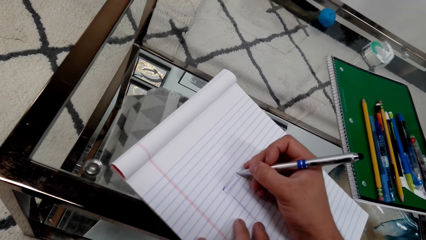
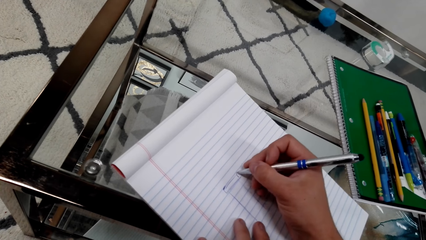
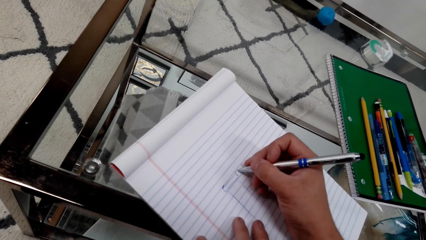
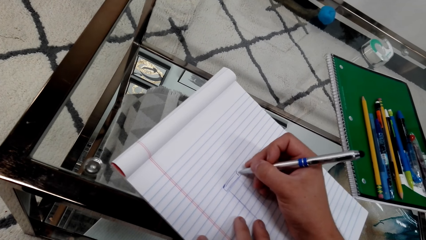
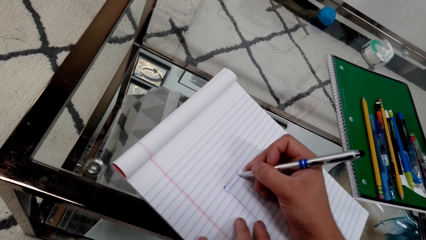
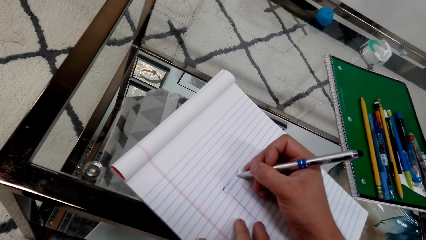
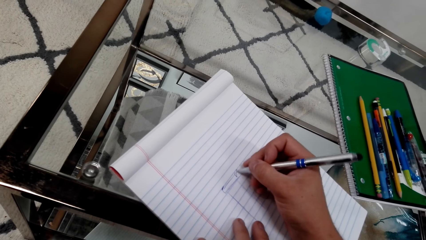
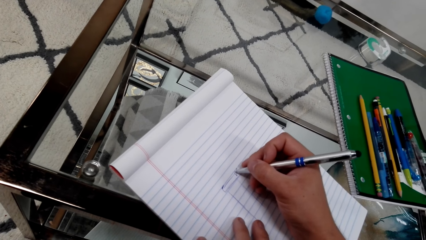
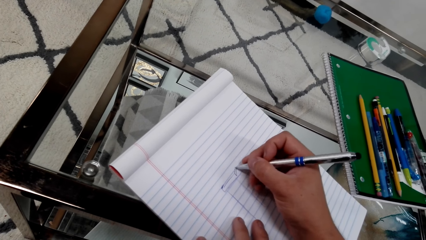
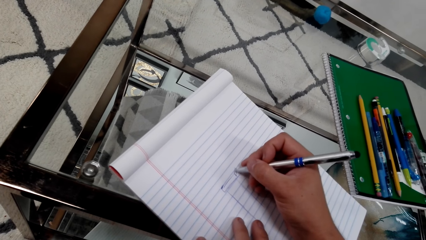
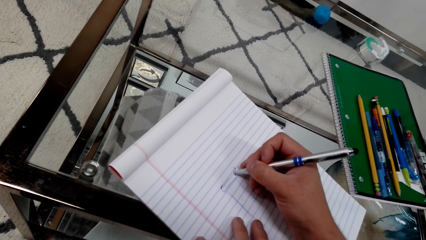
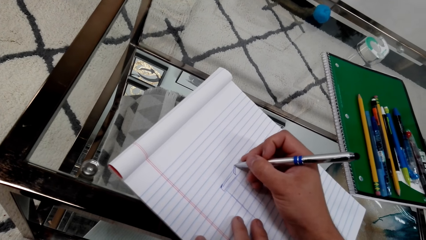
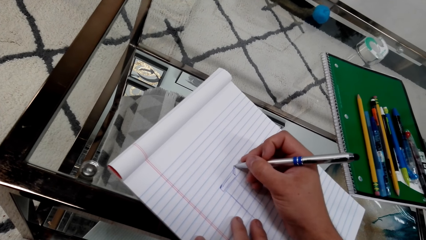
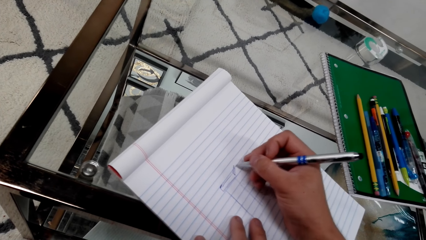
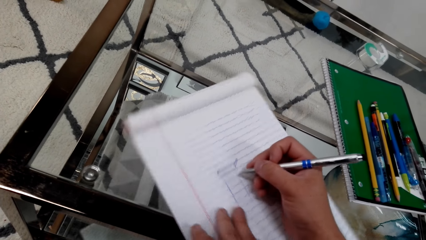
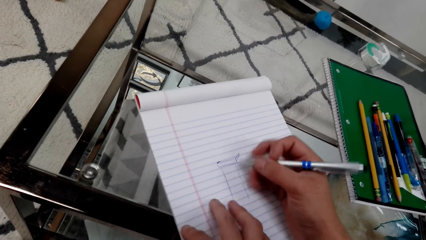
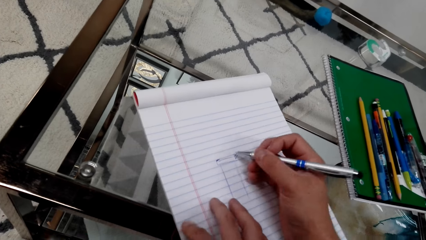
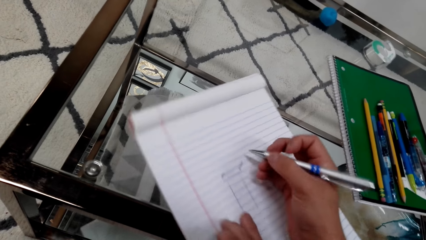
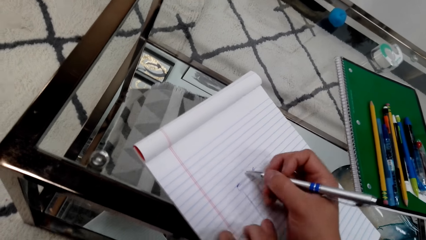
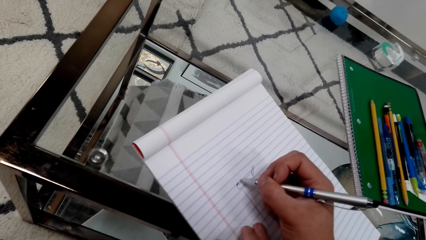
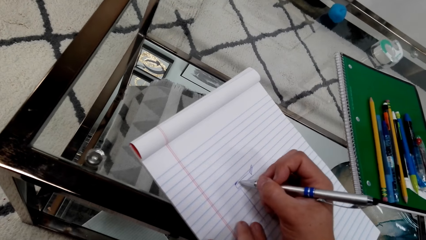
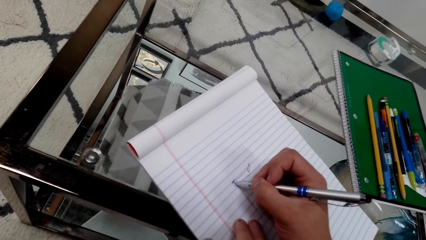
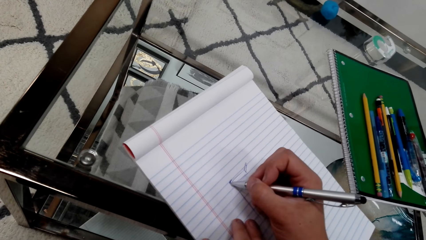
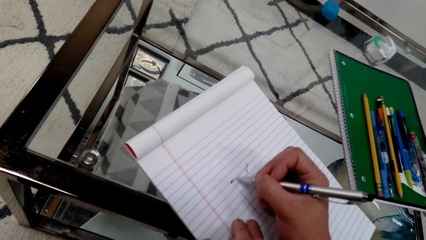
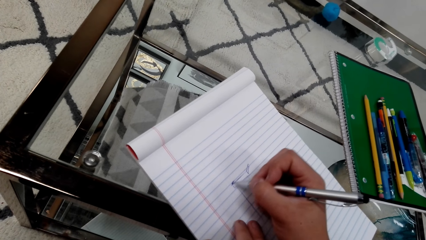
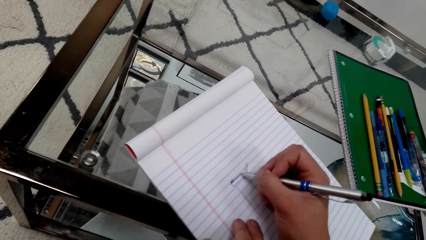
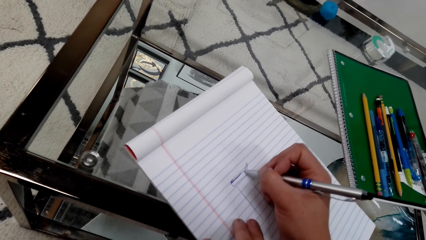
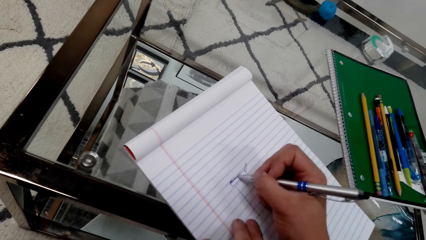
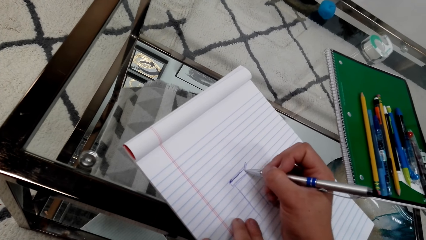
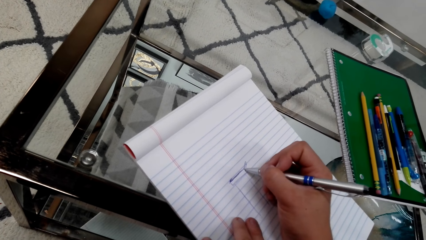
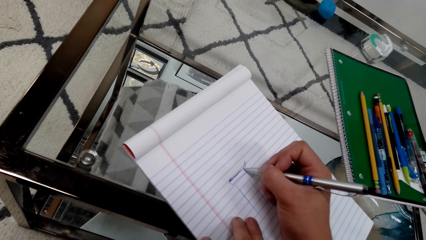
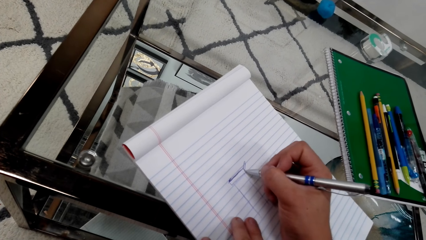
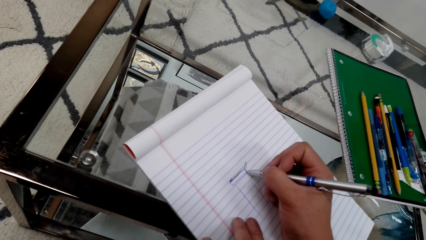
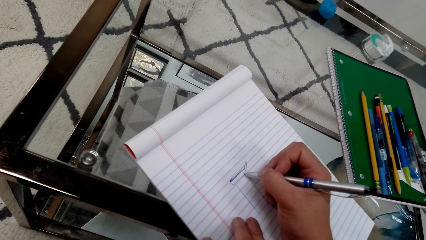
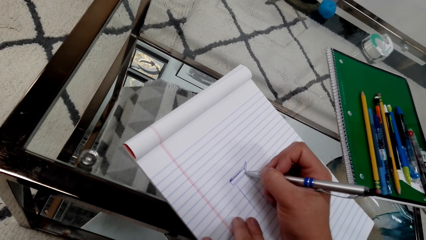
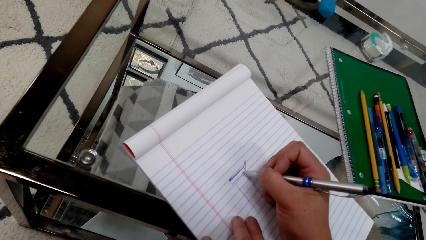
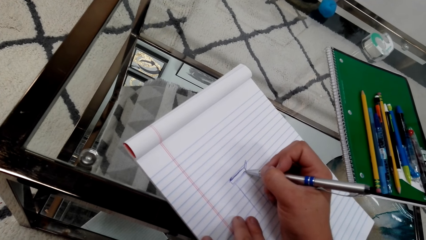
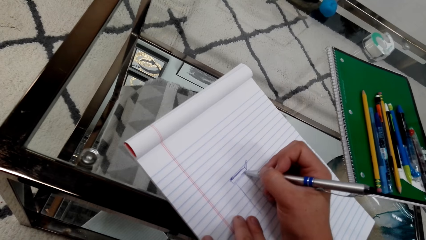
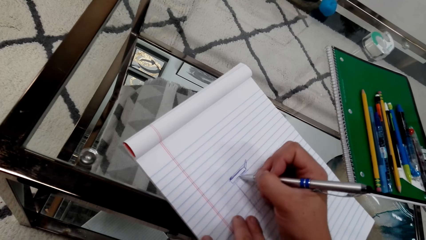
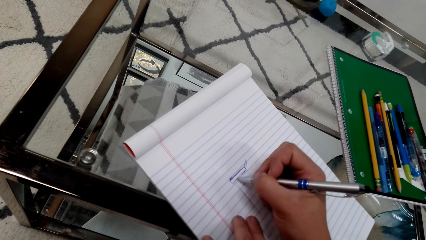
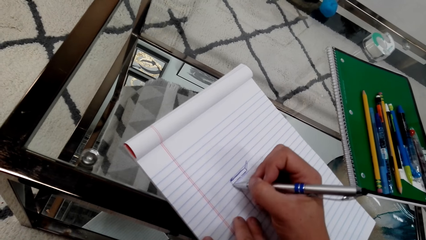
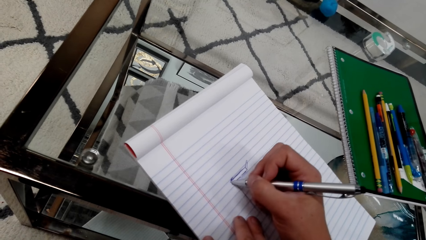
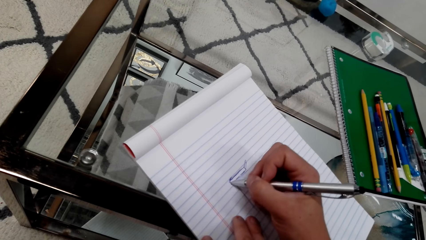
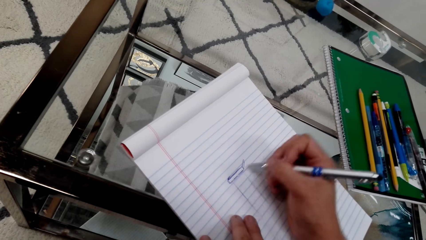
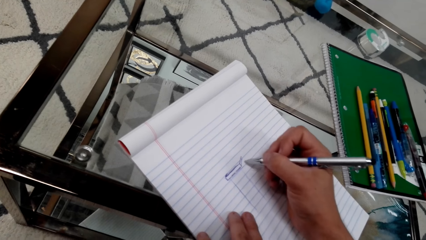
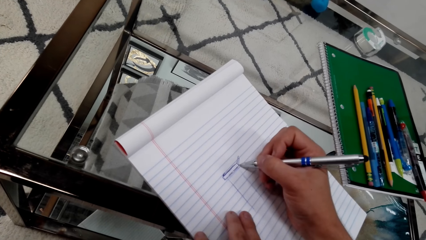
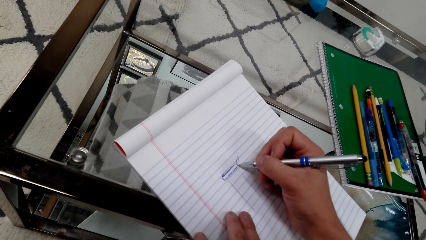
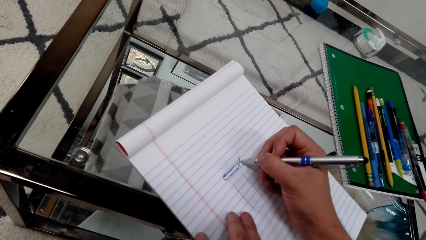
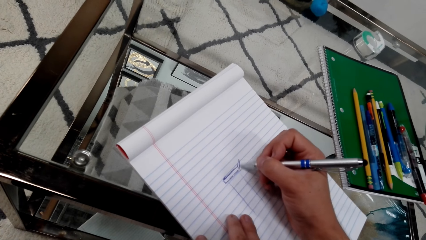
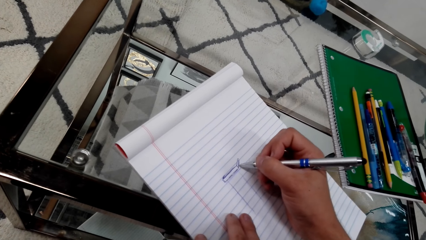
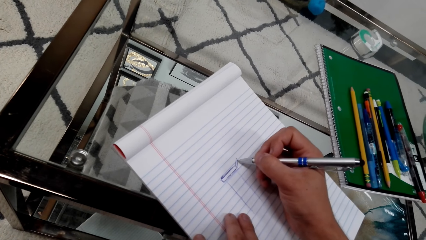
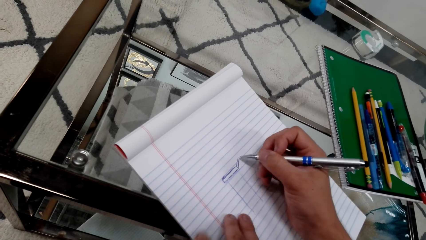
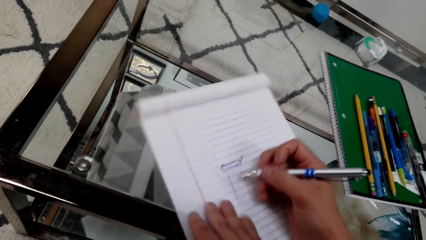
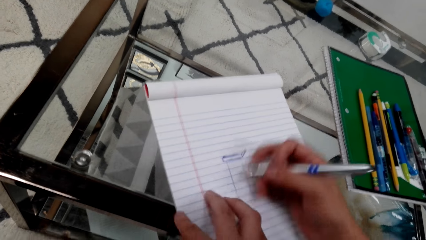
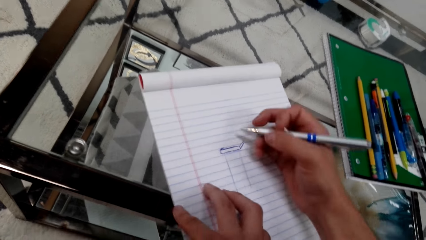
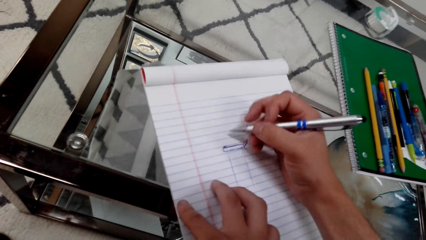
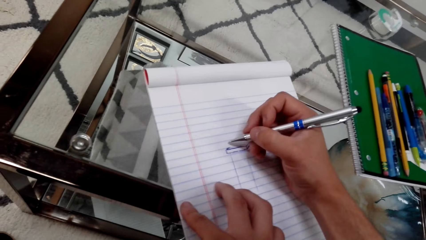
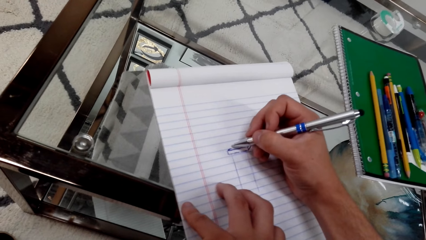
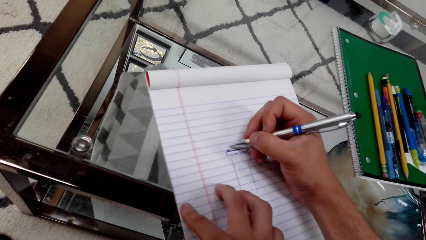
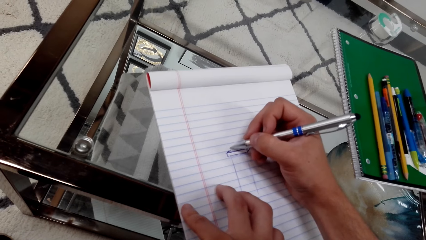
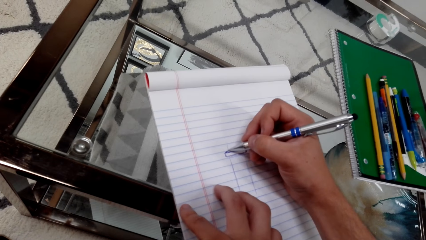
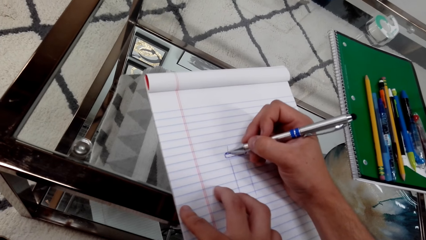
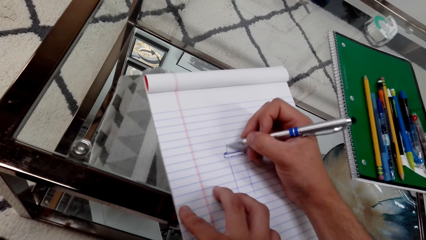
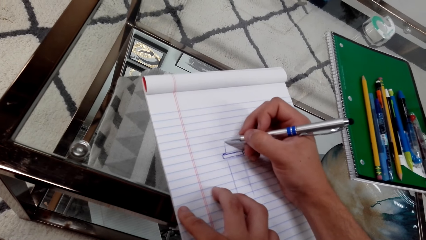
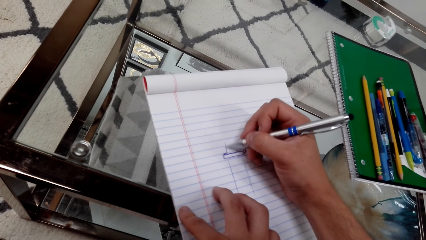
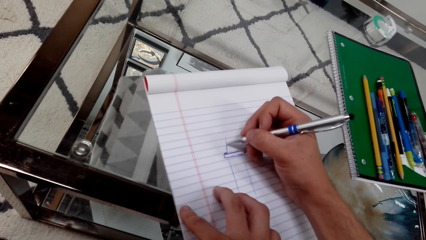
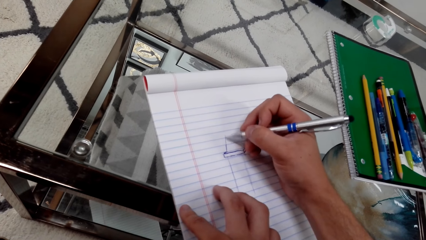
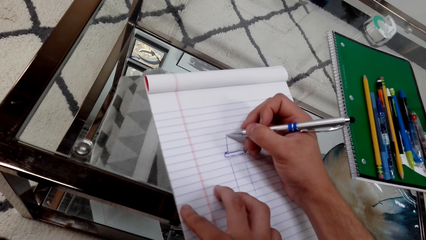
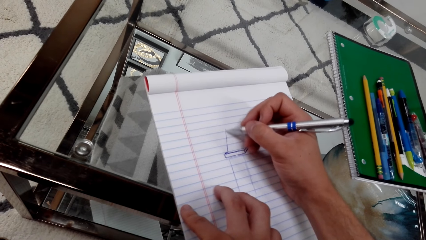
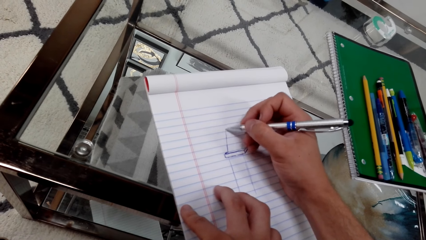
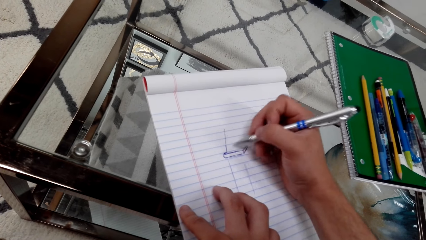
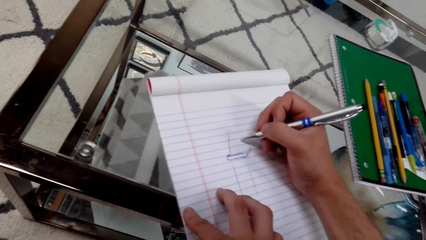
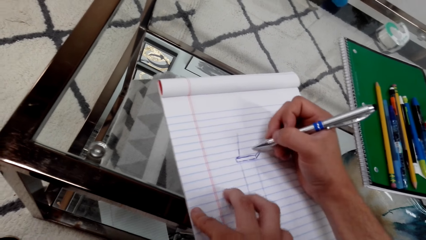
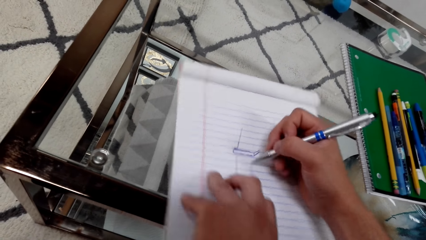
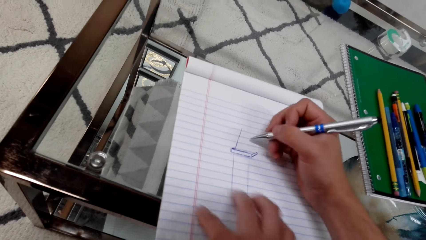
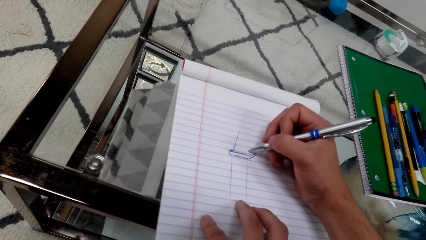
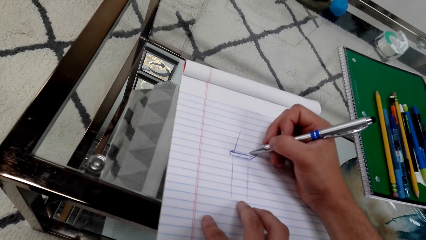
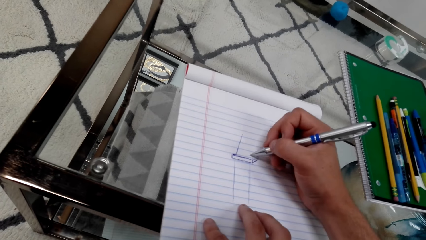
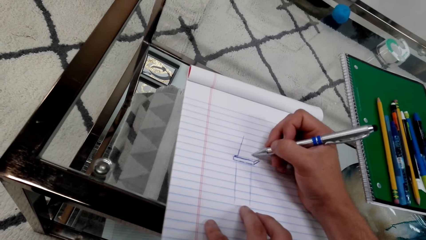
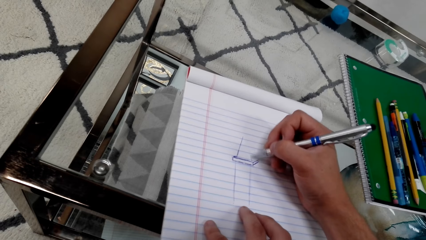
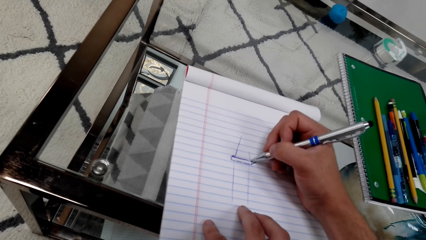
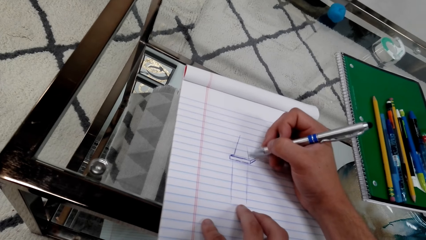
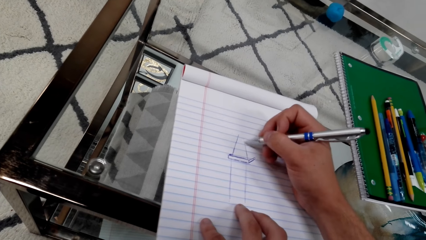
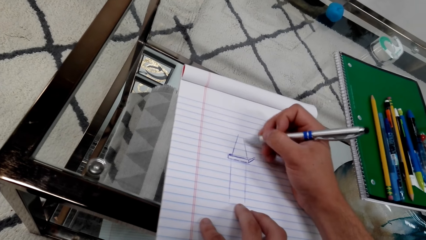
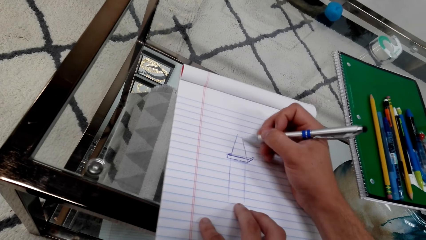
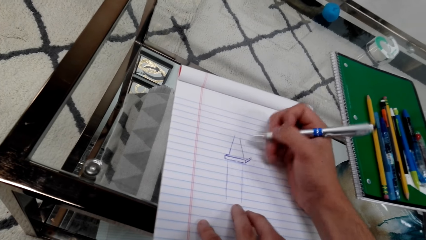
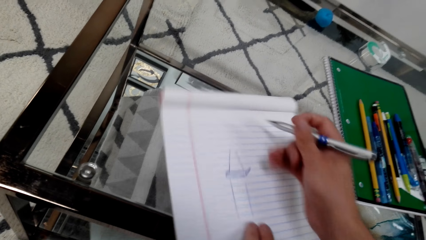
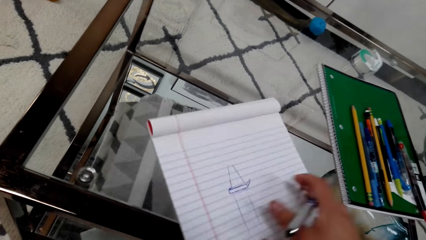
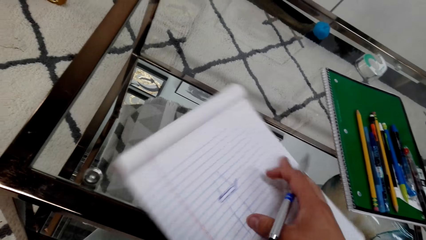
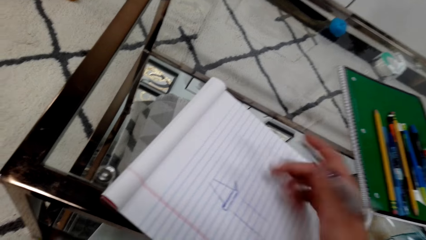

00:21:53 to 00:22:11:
The camera wearer draws on a book with a pen. They draw on the book with the pen repeatedly.
